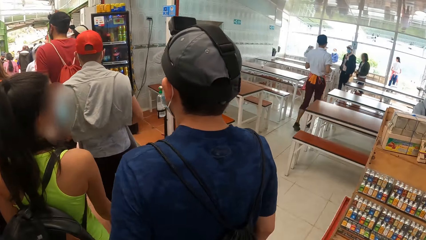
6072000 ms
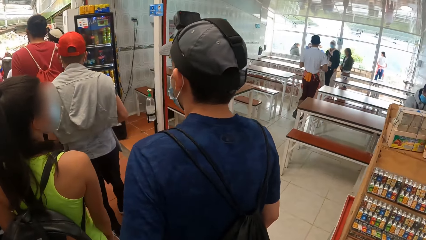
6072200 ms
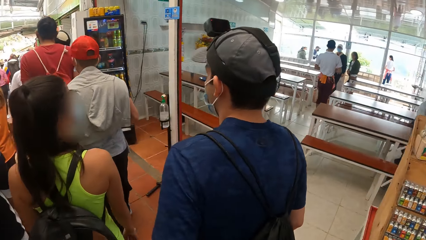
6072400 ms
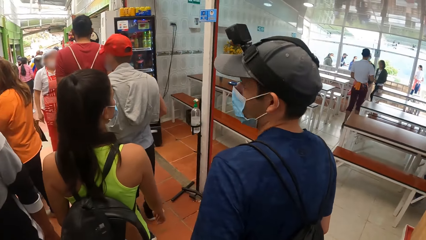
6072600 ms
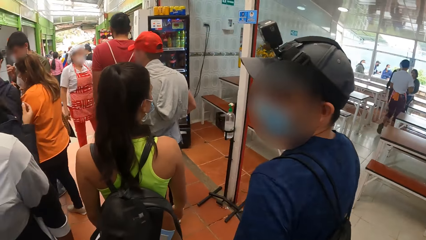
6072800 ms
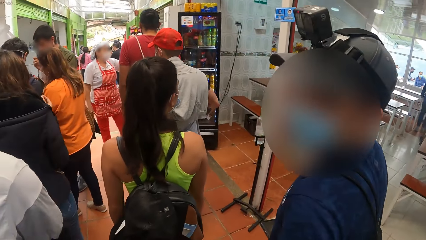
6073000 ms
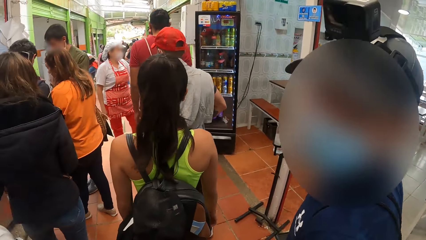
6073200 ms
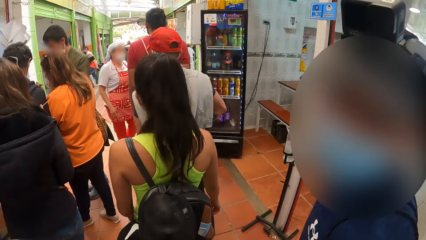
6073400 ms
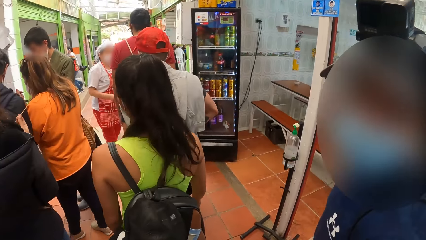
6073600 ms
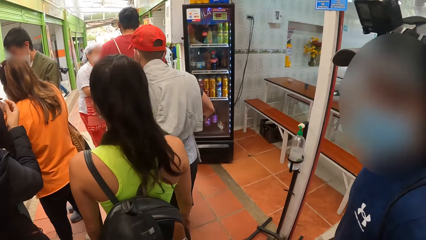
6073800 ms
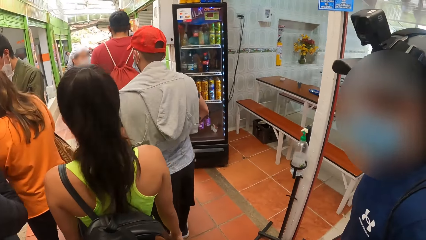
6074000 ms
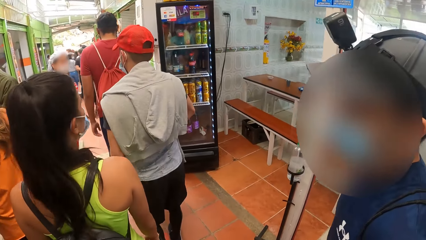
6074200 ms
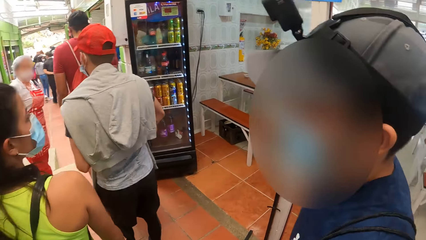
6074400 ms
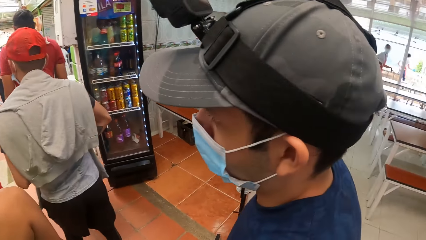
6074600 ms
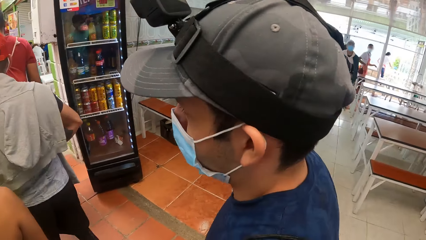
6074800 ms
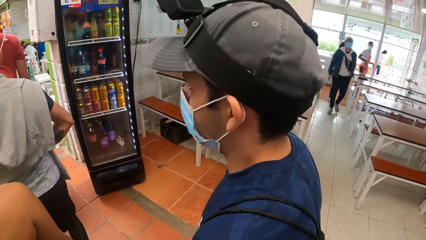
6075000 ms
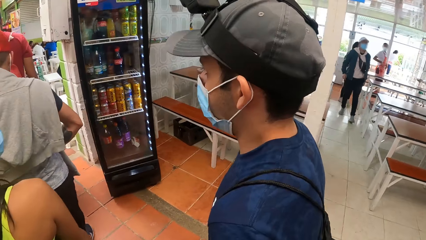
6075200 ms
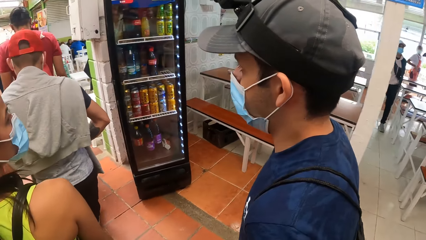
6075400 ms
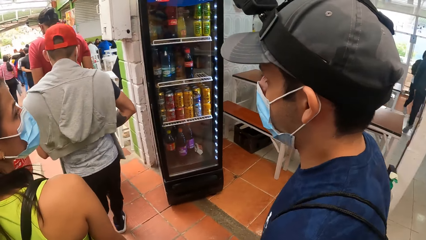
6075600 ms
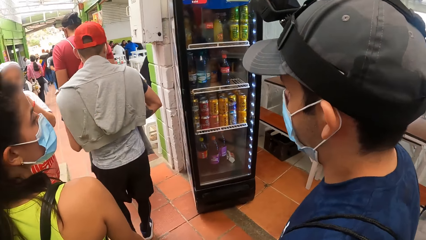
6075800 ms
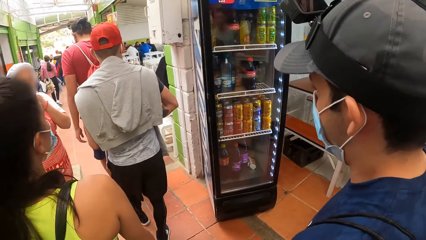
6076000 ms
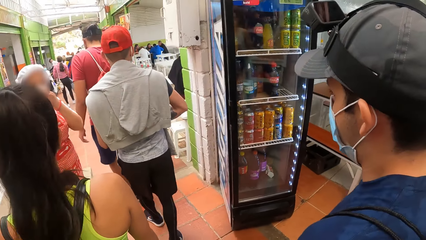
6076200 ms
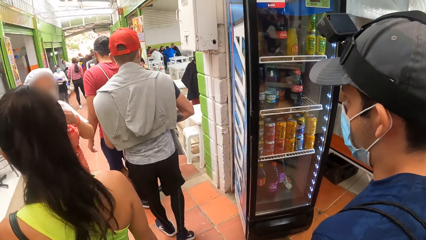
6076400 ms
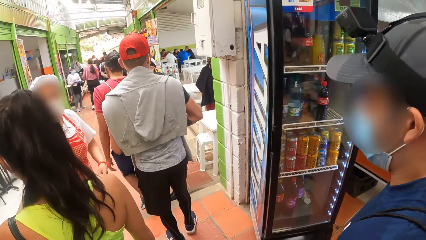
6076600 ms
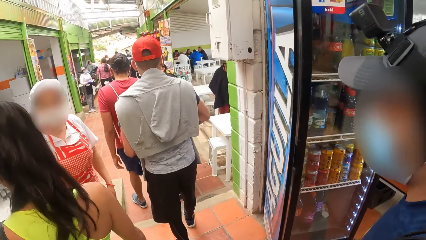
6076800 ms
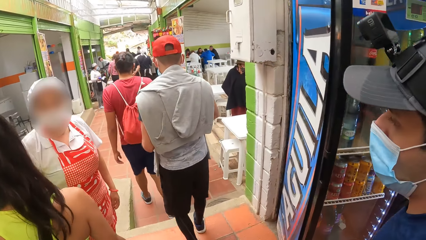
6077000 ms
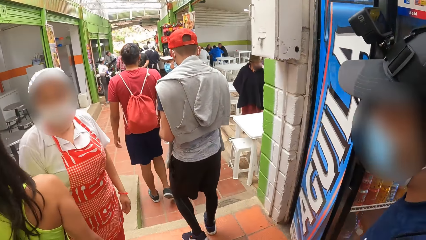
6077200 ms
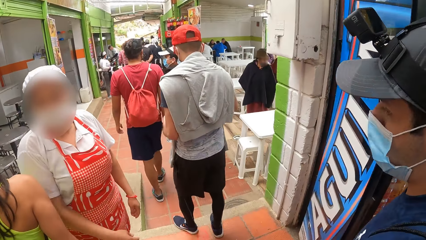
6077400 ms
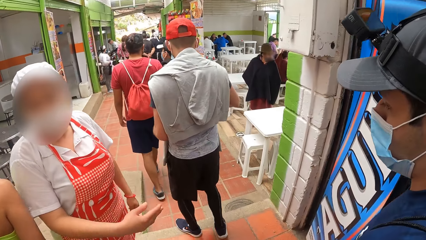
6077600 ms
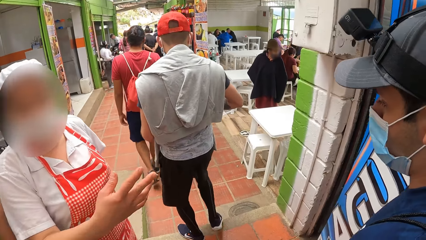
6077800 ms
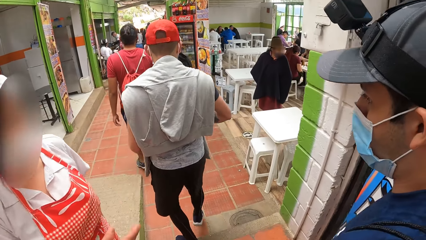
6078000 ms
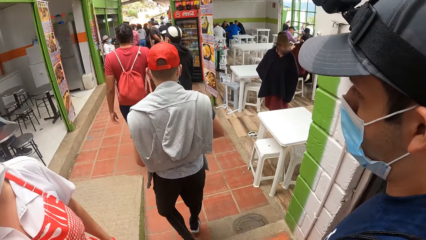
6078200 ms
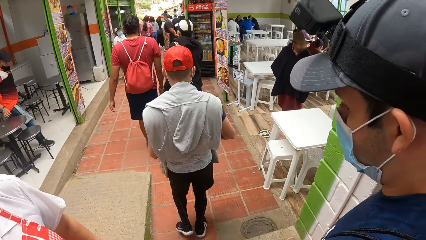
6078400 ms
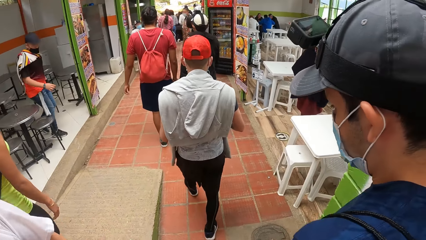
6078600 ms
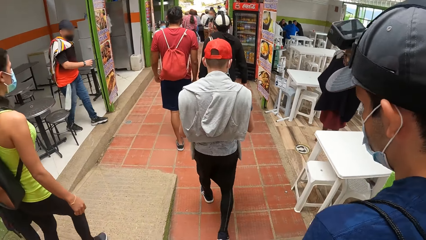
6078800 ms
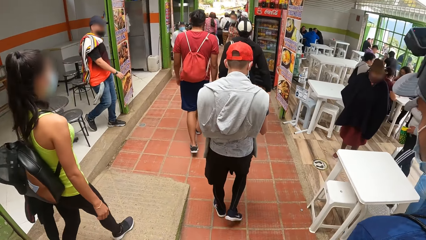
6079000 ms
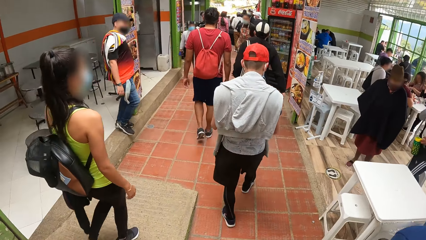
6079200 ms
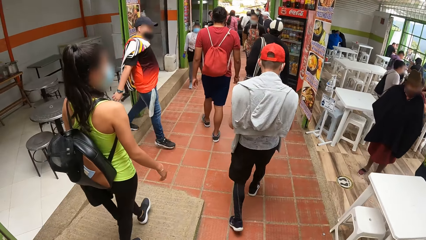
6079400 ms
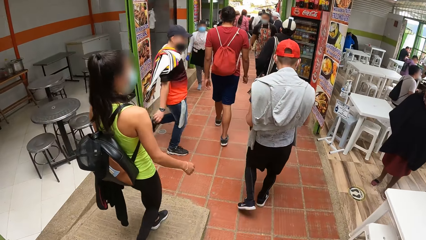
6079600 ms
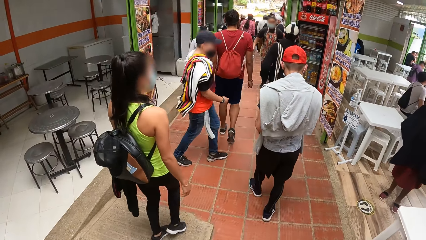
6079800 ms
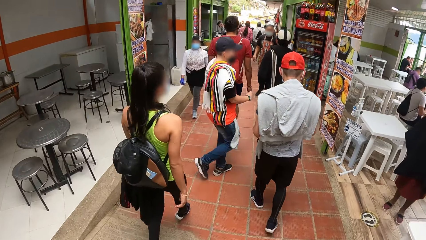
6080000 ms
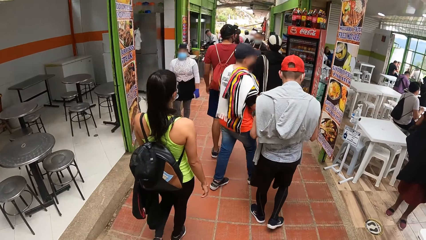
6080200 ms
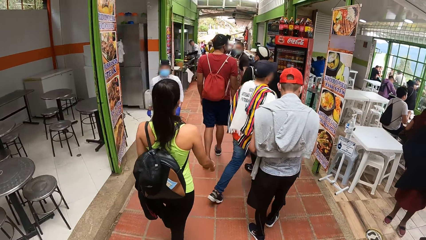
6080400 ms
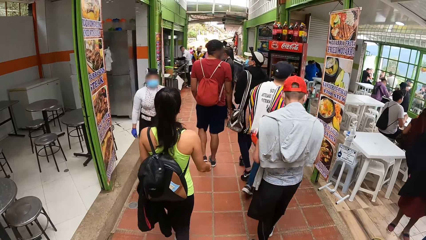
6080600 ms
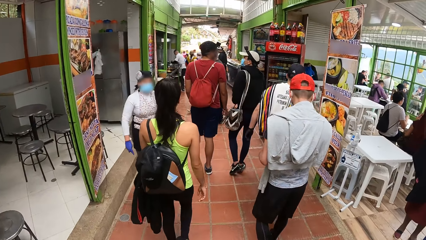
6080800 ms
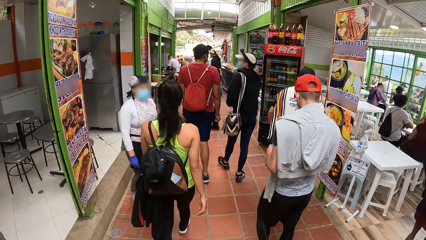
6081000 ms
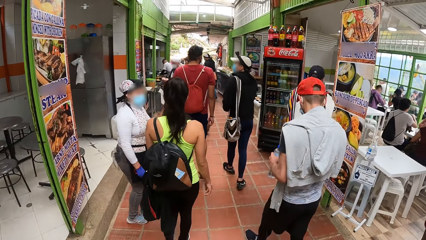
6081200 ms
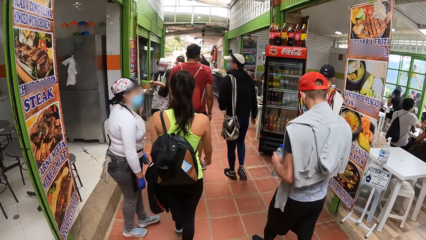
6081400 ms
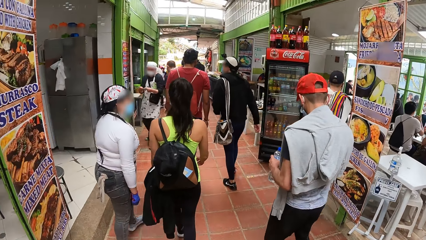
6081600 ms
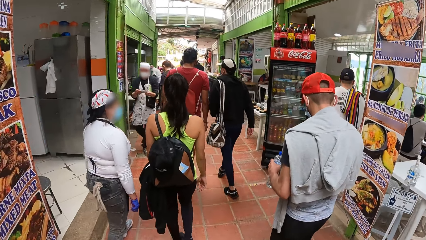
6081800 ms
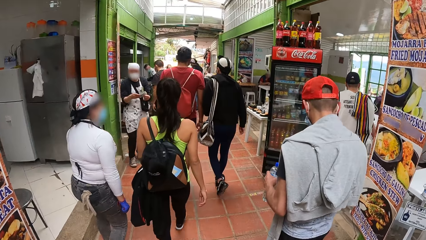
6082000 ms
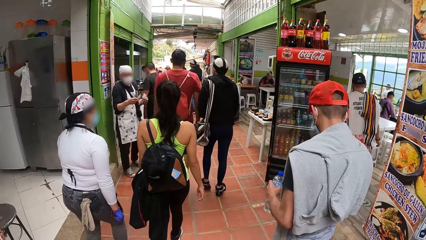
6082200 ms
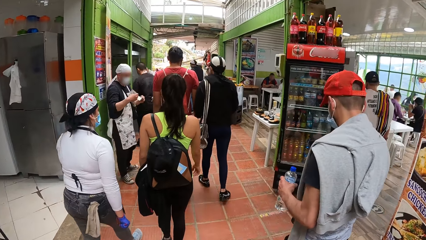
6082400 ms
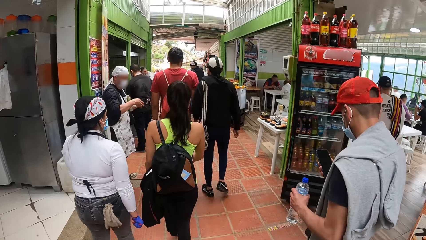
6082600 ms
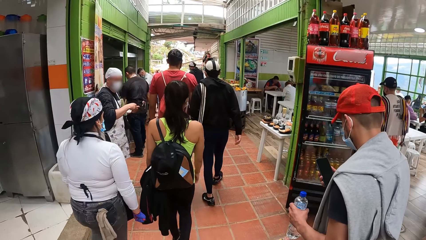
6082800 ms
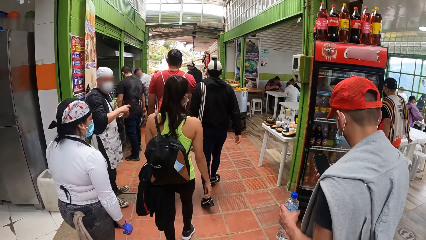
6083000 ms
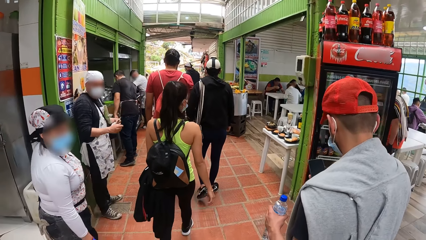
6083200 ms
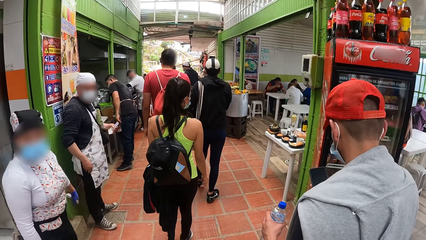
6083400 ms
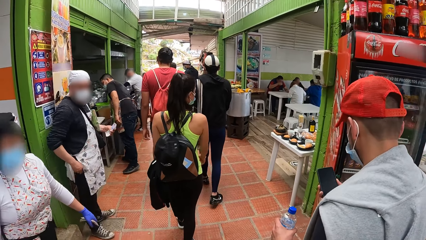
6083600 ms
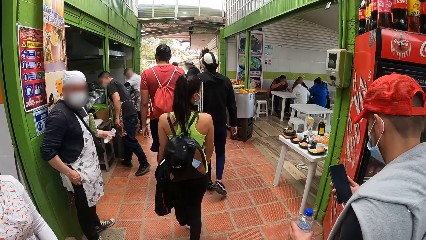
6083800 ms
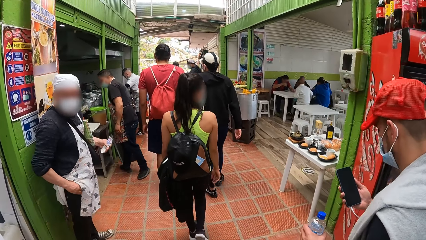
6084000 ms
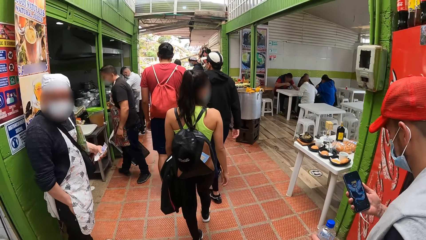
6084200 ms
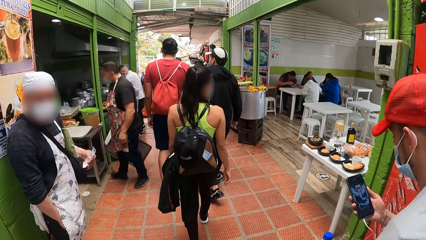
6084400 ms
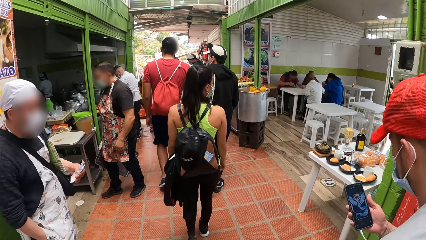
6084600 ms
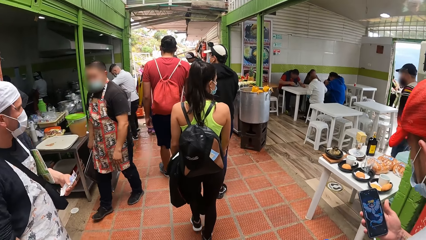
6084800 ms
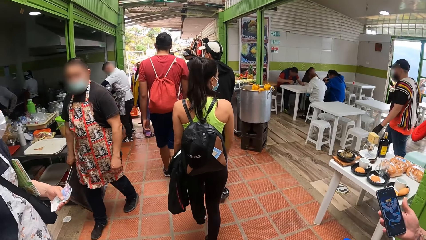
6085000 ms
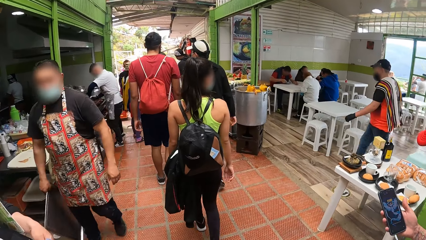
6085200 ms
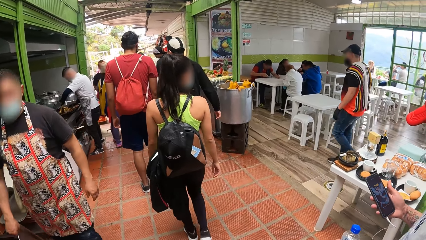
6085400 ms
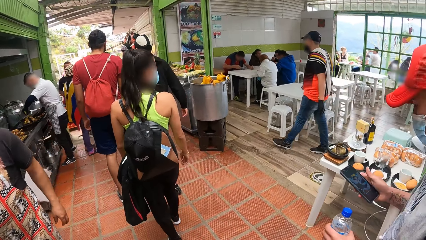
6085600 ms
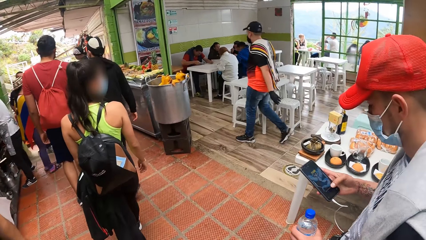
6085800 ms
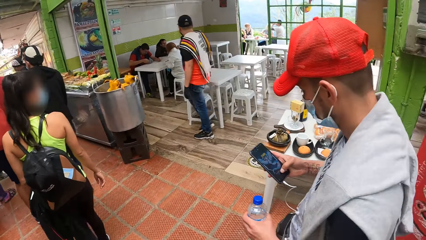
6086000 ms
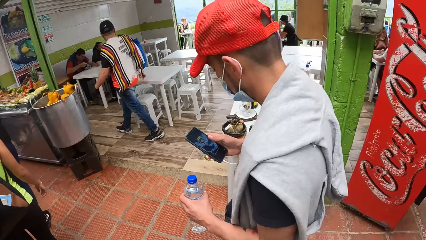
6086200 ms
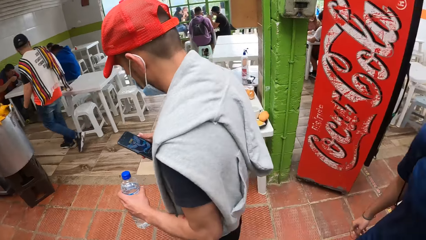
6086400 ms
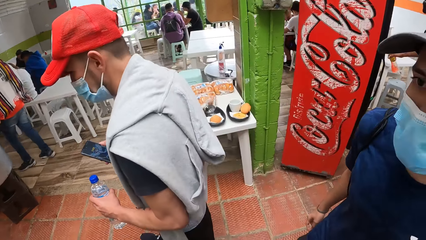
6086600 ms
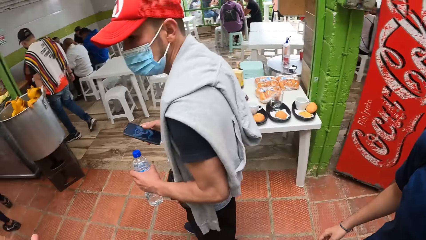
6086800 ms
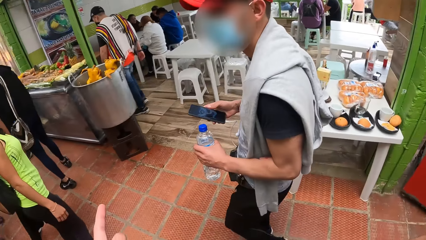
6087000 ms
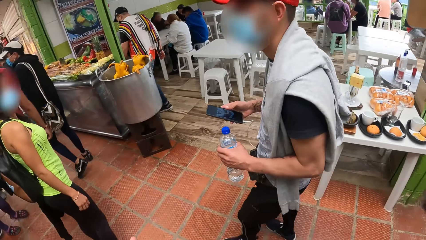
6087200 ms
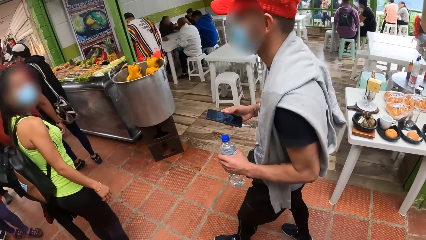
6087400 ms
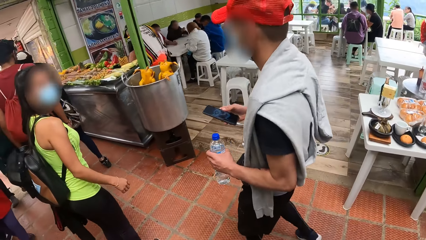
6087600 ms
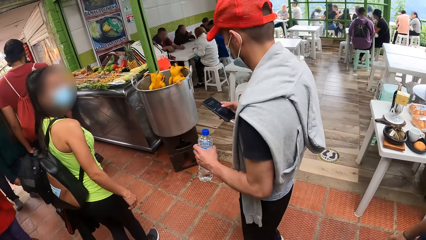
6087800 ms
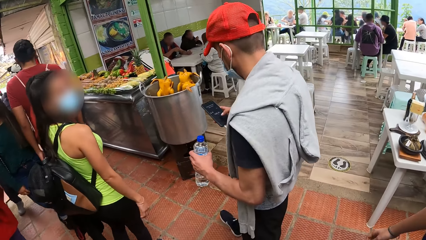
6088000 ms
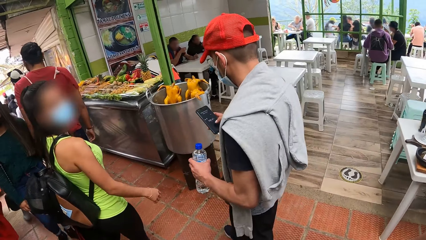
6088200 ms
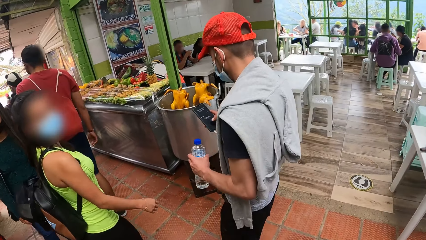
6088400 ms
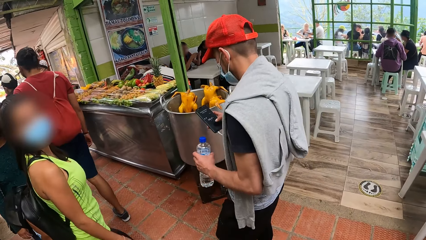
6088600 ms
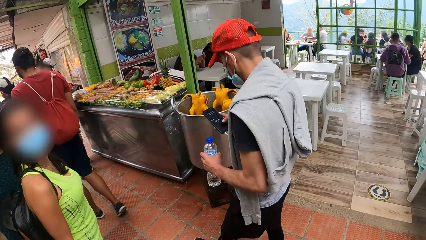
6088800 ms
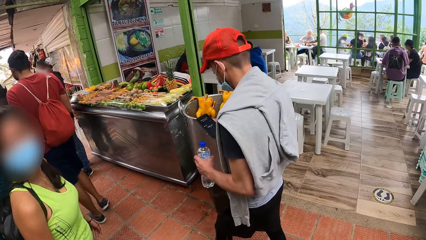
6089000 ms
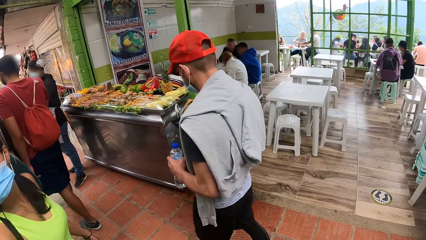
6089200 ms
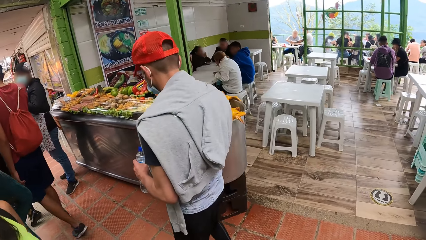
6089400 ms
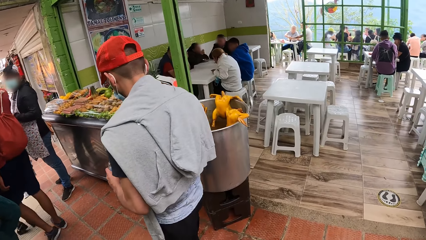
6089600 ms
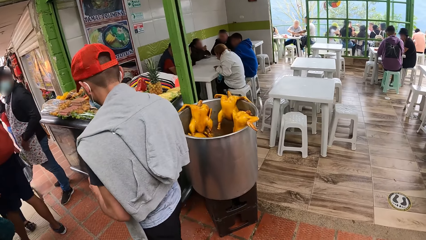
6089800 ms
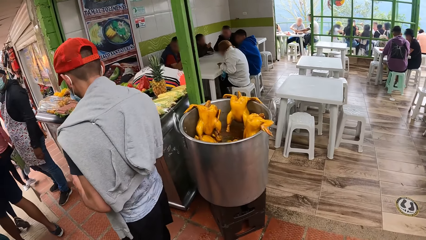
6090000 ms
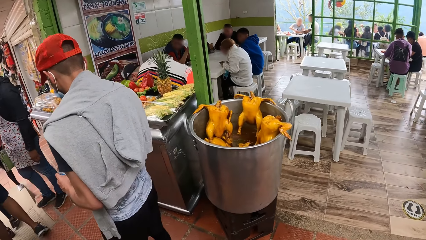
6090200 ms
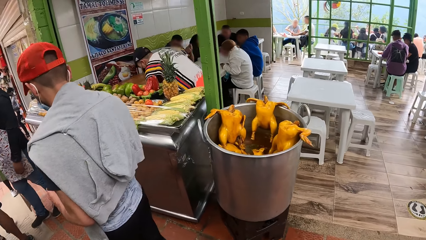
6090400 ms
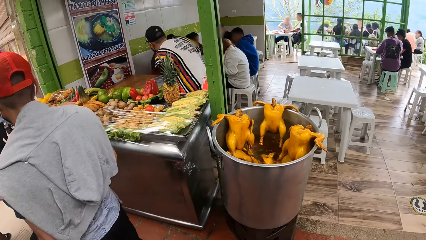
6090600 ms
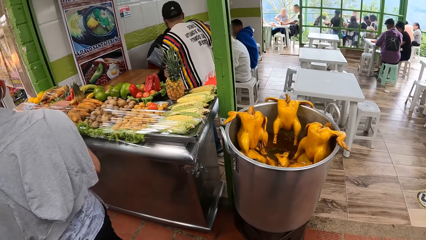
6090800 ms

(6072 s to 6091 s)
A man talks to the camera wearer. Another man turns. A different man walks.
